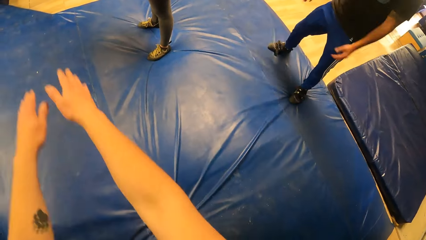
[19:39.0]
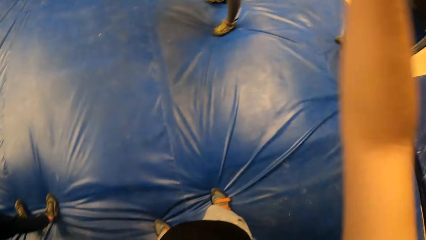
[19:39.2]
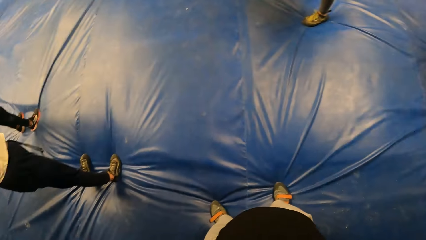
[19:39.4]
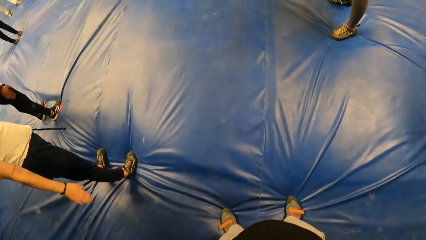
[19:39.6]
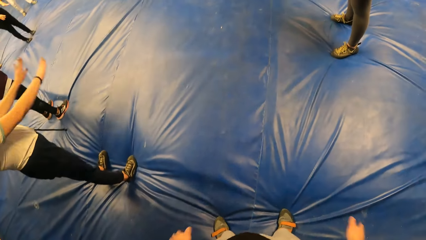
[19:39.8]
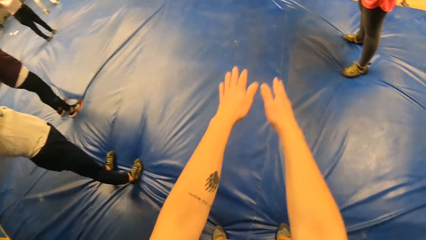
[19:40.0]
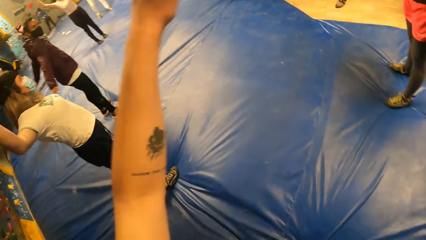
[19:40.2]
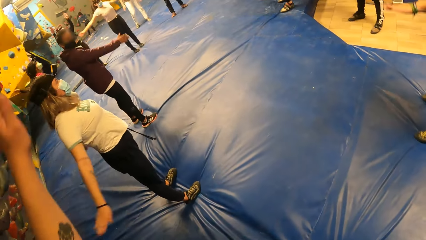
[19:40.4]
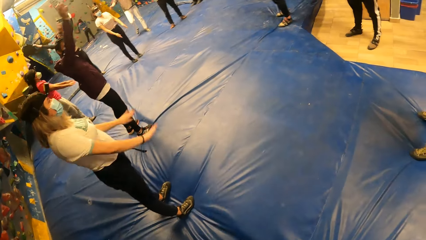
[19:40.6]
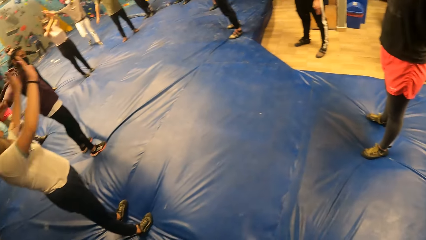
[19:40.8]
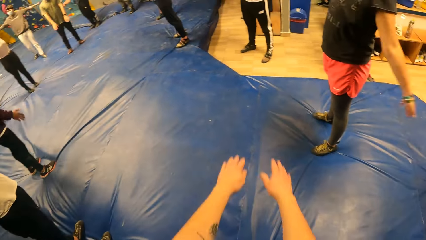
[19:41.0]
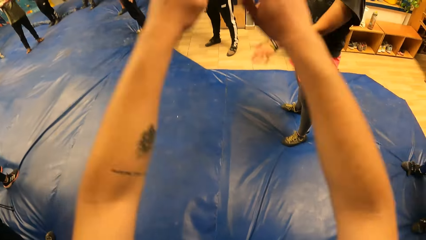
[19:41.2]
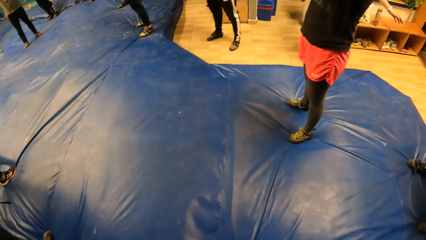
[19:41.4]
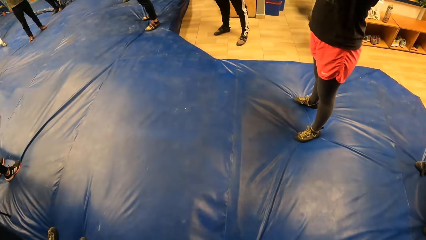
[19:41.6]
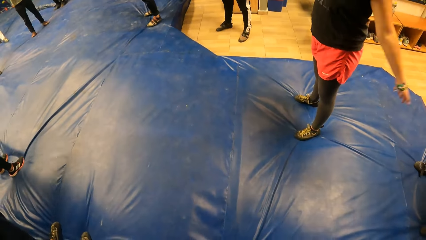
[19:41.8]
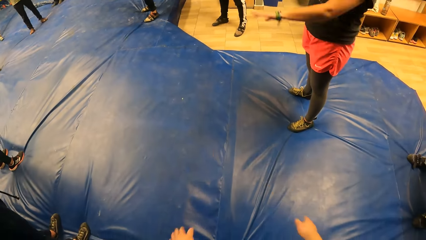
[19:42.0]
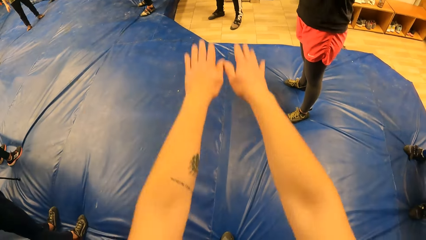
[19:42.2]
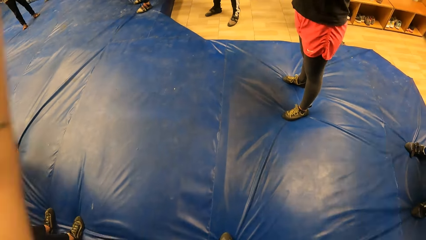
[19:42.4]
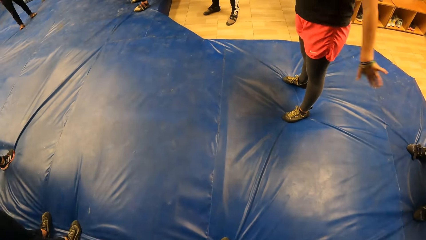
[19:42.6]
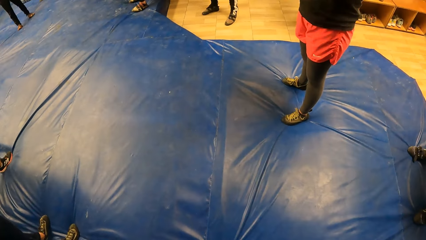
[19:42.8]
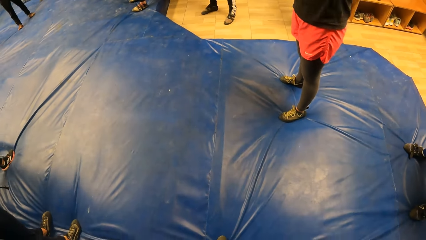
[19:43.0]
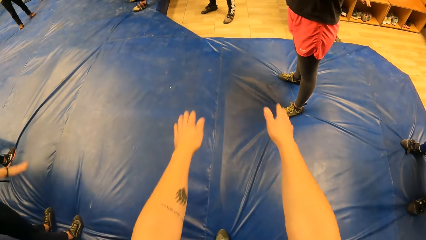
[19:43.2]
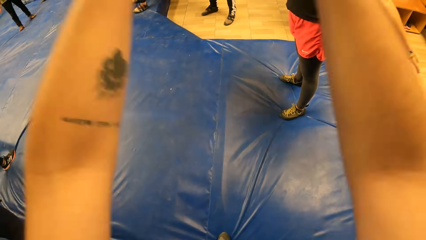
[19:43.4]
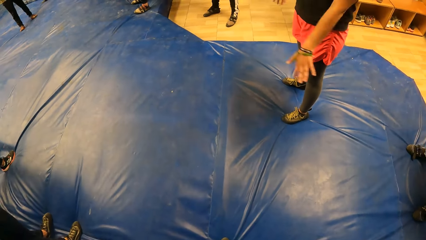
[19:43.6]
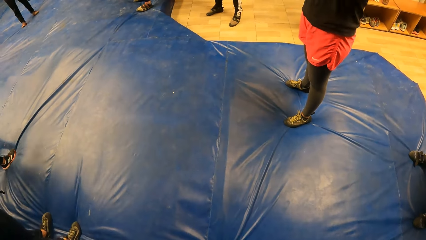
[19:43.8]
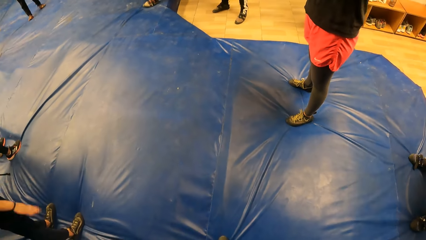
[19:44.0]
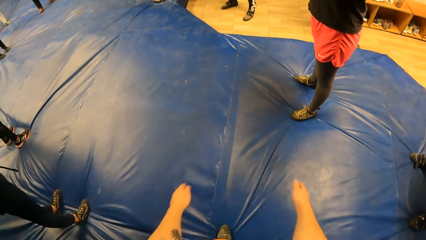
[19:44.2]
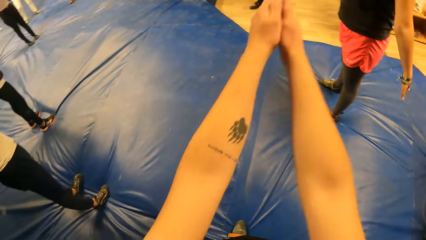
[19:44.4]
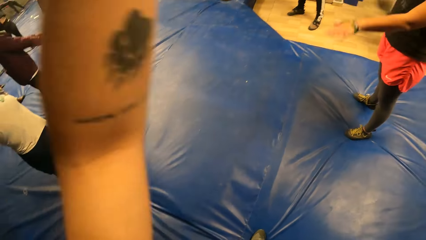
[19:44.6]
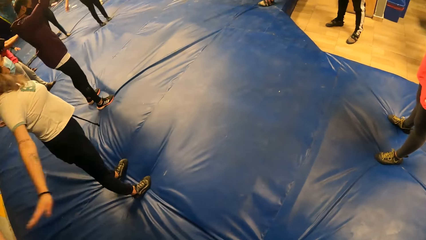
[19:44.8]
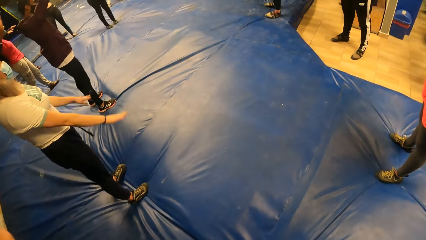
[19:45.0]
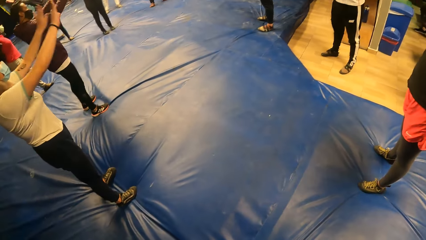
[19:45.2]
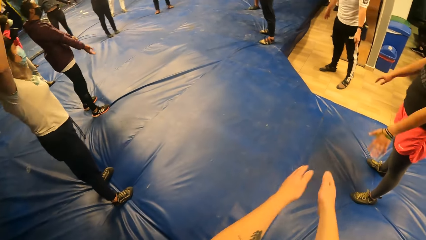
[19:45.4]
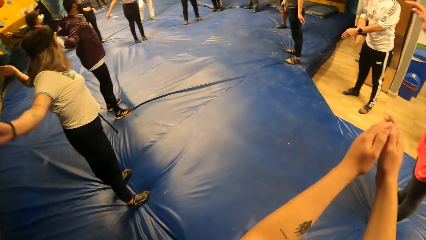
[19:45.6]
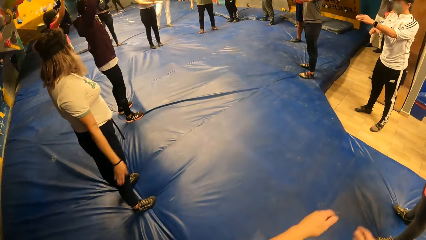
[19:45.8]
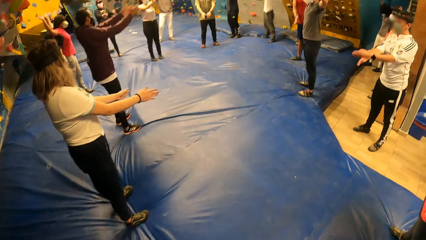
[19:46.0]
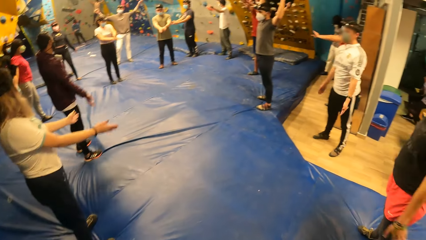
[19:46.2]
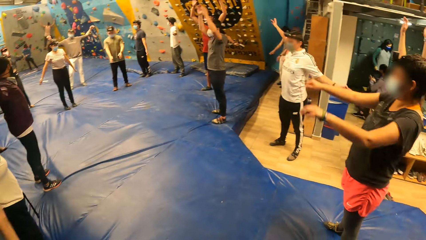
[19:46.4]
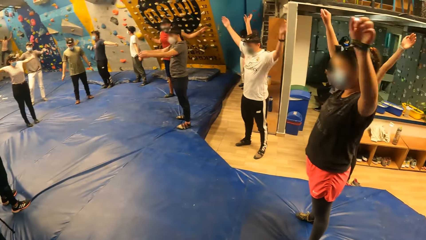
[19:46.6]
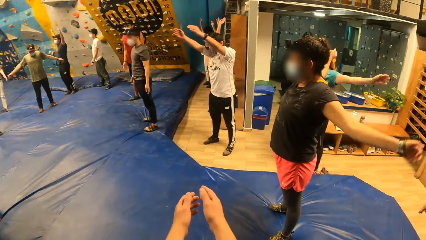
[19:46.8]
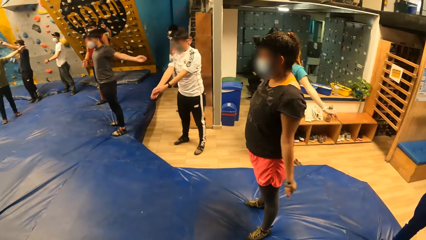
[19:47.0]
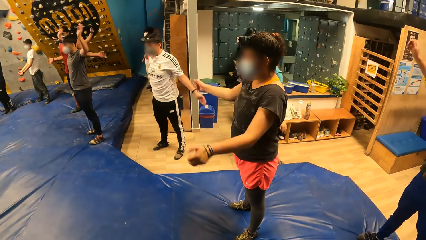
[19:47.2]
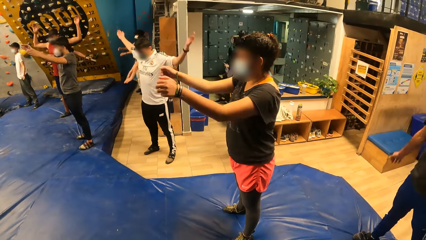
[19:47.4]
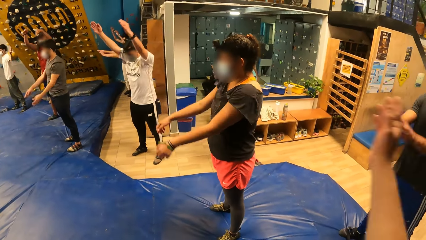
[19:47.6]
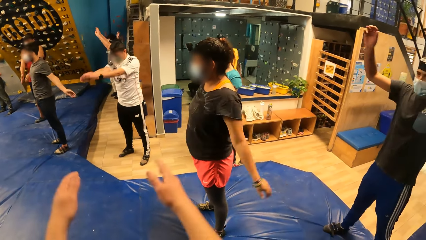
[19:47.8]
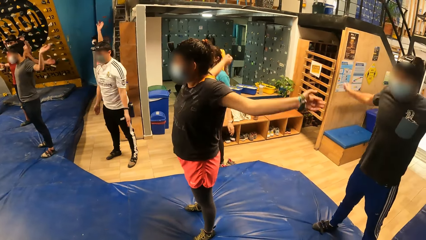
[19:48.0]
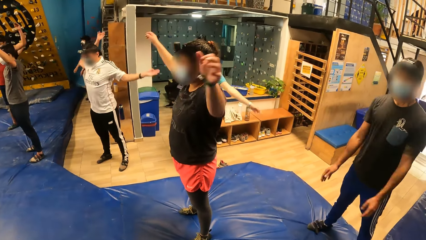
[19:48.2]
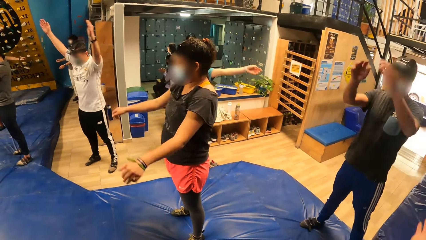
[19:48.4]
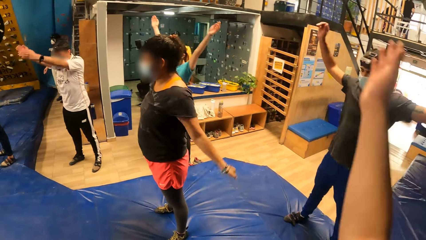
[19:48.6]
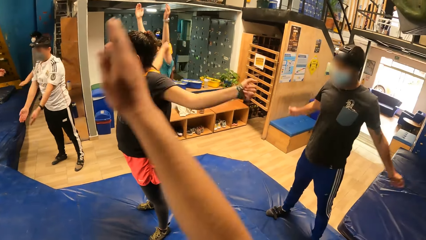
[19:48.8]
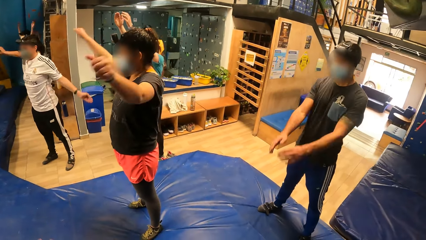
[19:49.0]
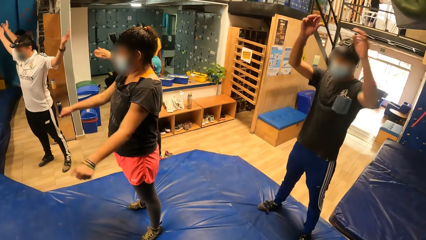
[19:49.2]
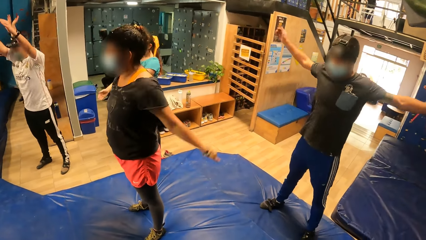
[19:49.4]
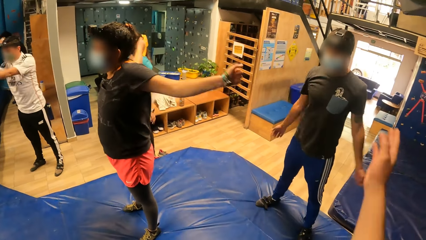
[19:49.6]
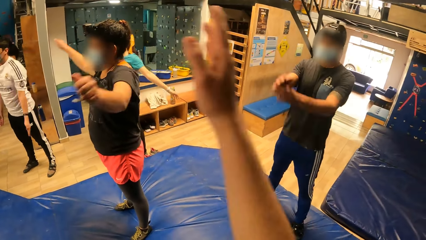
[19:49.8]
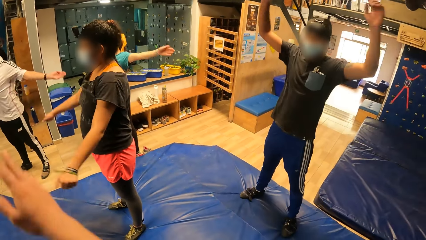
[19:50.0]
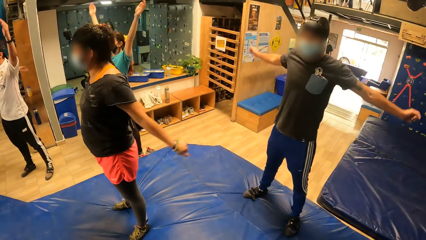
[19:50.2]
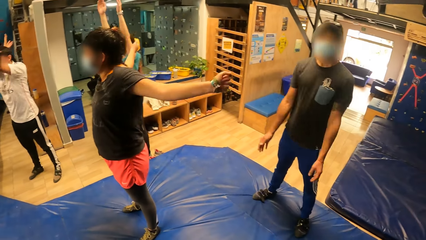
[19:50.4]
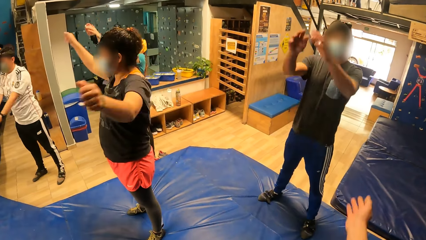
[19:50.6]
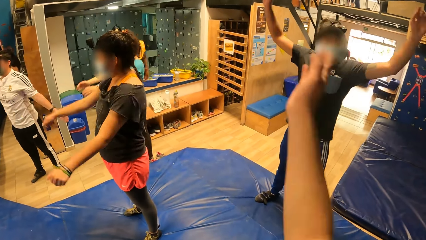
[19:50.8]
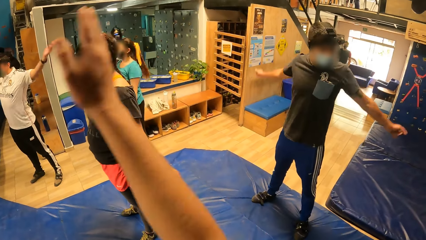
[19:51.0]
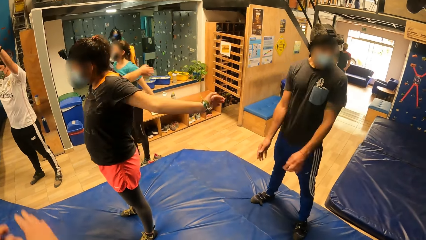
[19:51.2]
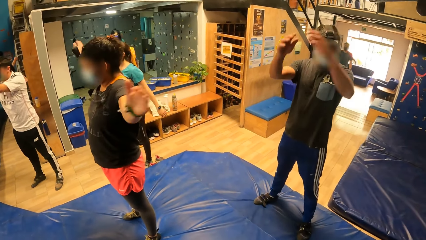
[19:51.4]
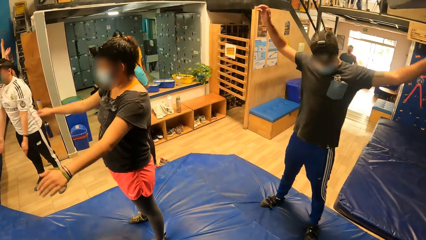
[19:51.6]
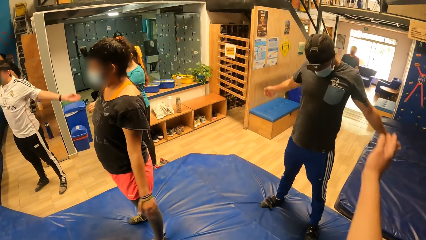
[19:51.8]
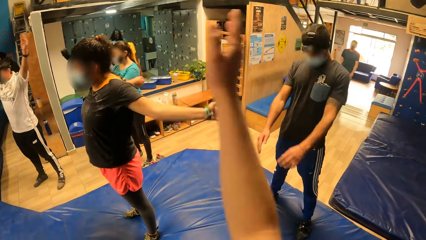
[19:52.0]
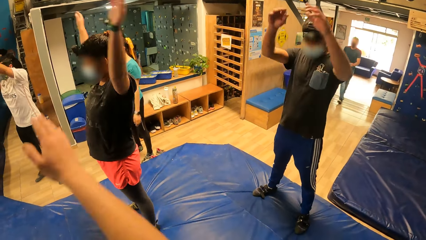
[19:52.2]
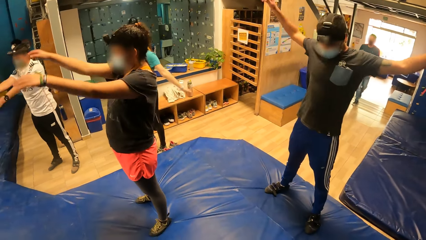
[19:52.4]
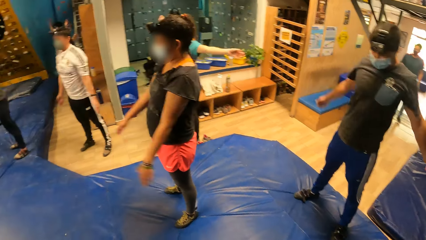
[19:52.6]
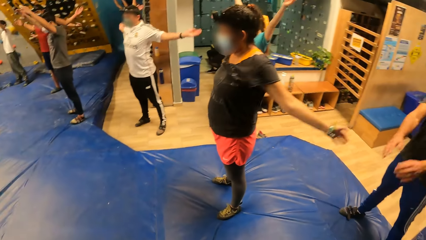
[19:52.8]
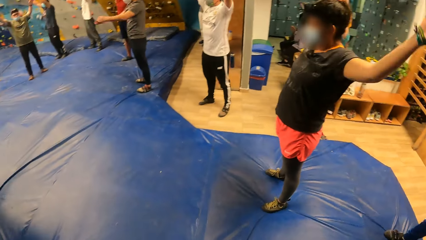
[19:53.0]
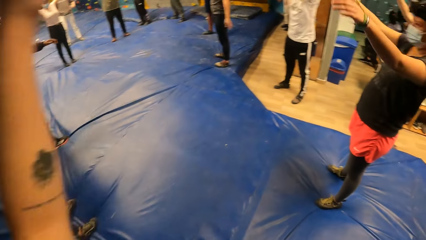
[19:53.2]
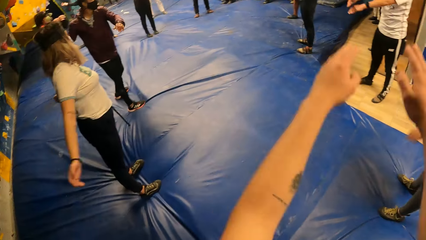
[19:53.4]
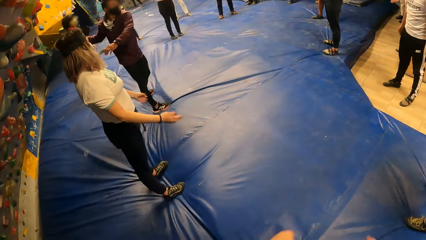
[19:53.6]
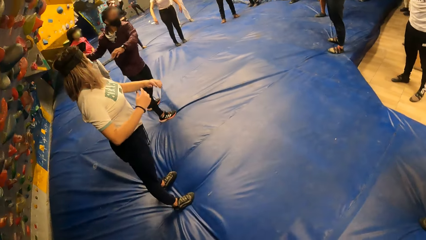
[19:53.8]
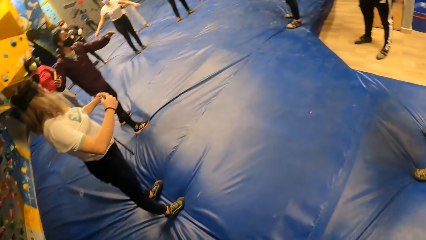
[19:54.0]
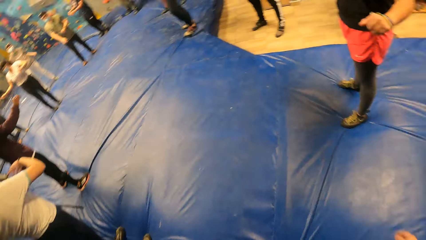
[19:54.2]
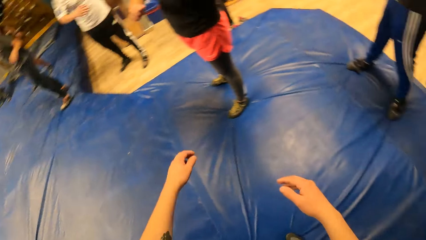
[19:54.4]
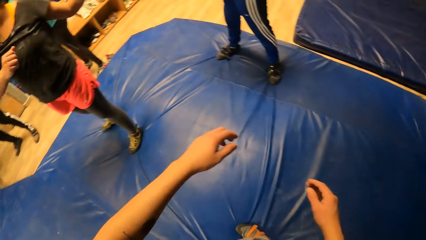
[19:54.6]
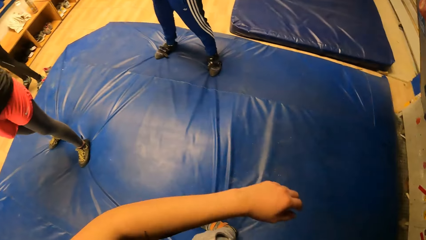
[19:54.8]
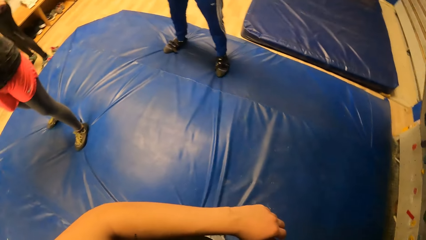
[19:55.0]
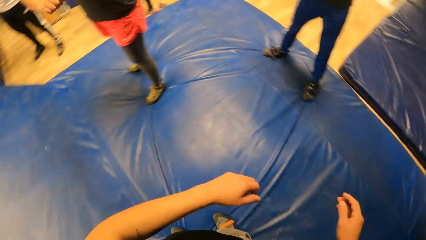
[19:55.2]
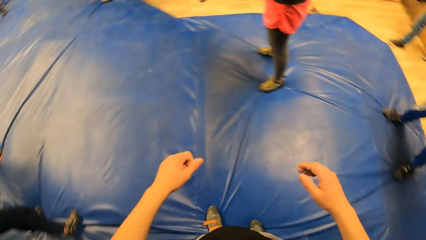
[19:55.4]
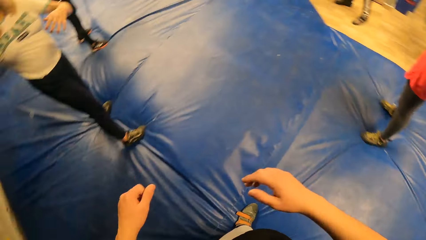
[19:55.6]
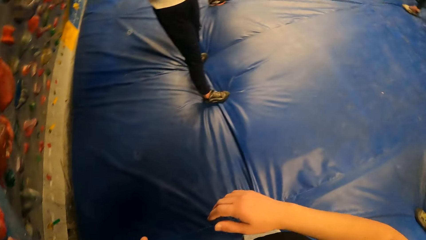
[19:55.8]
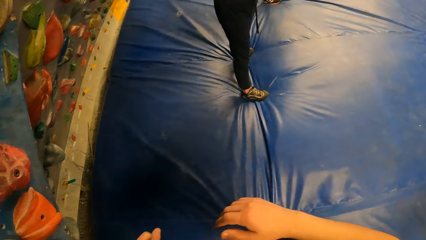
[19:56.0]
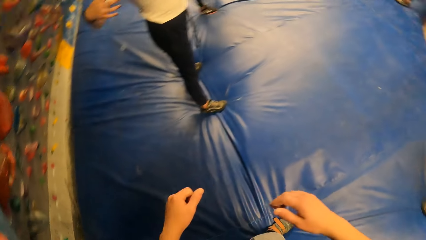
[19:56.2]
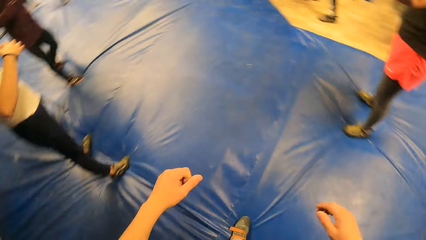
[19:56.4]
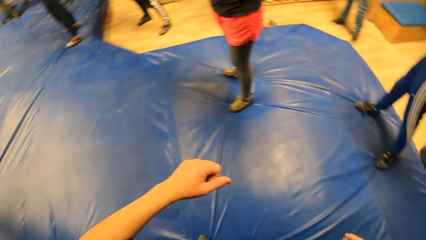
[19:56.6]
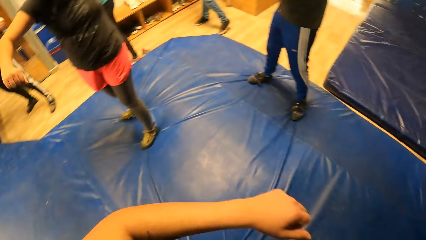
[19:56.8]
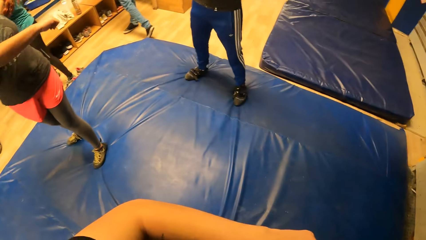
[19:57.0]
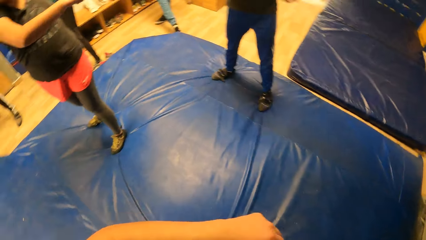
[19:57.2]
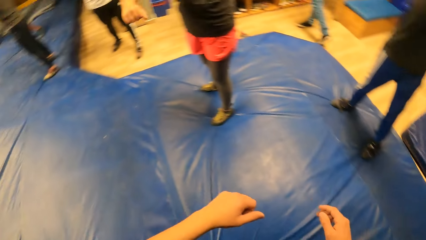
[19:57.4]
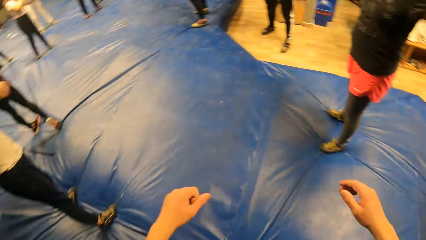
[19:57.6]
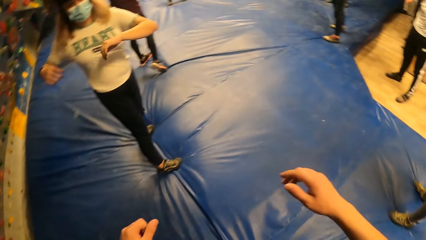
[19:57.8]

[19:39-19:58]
The camera wearer stretches the arms. They stretch the waist. They move the hands sideways.
